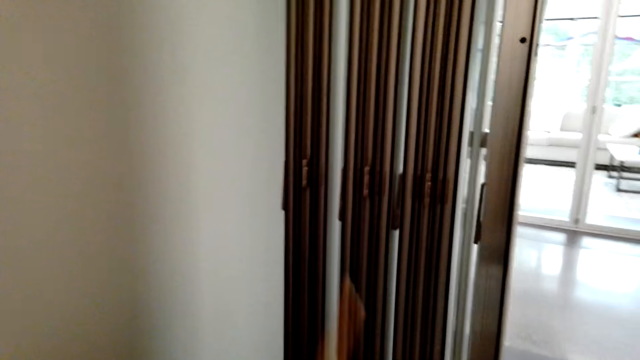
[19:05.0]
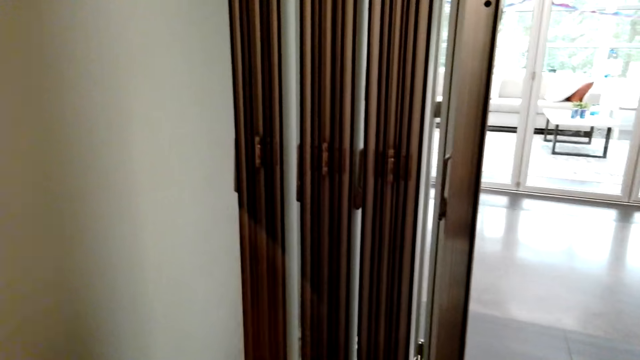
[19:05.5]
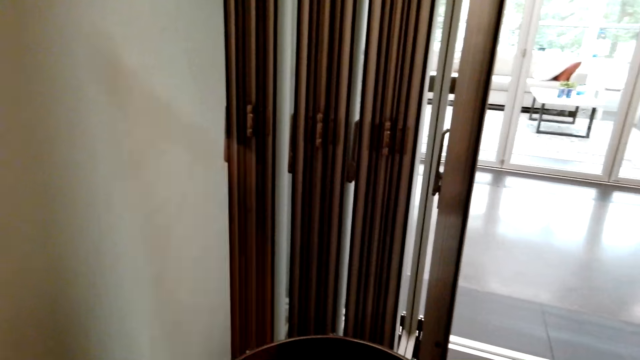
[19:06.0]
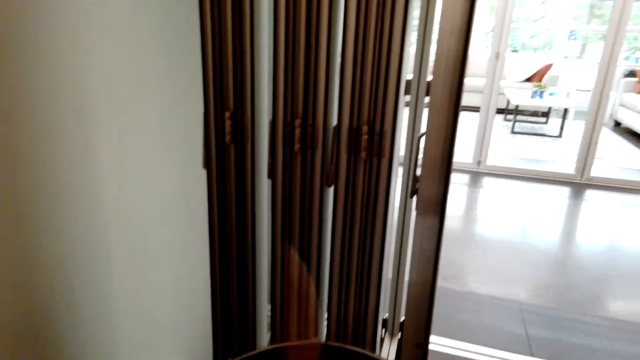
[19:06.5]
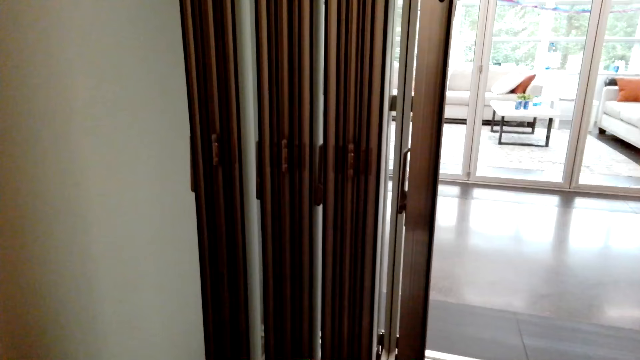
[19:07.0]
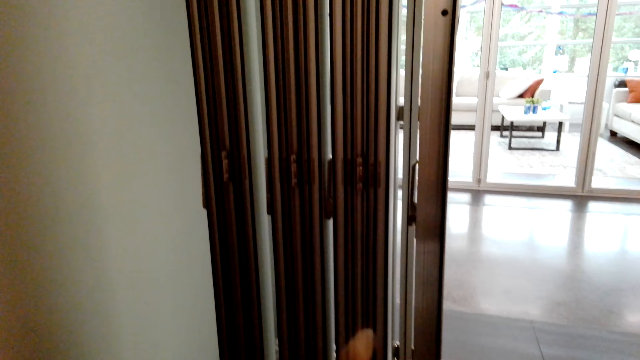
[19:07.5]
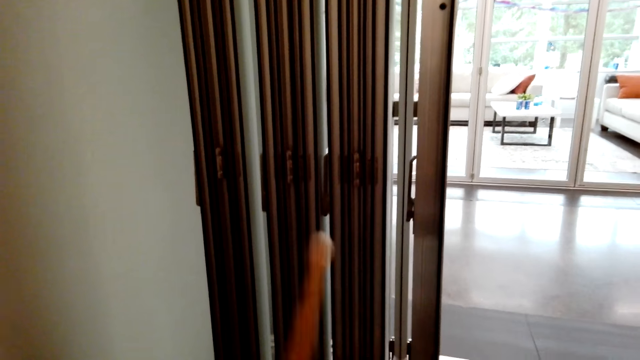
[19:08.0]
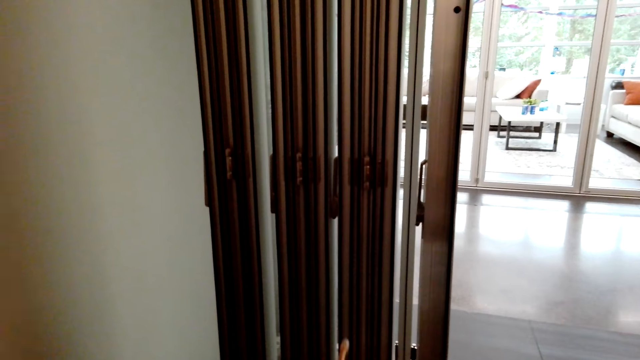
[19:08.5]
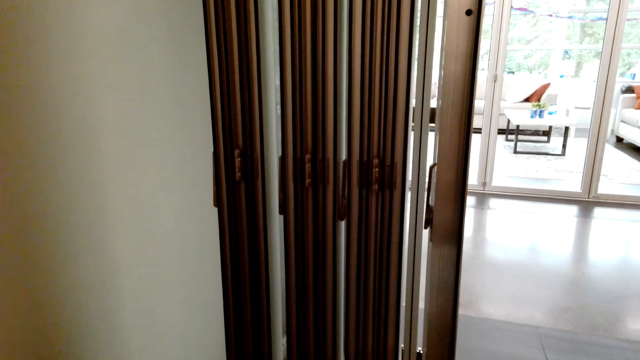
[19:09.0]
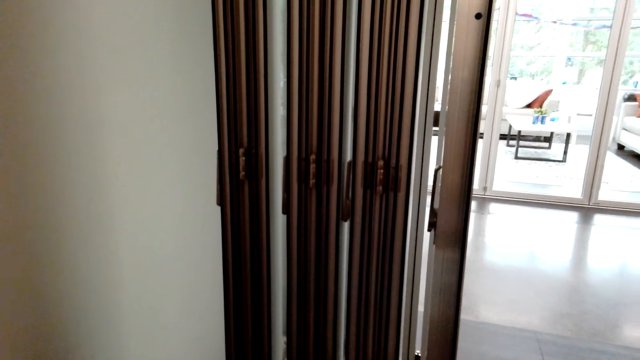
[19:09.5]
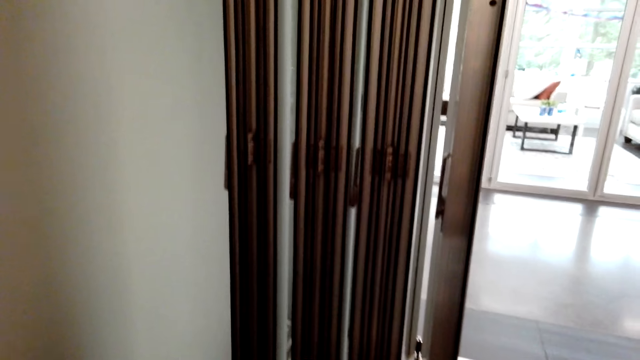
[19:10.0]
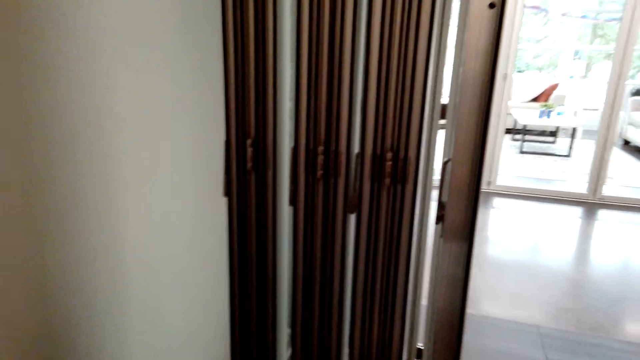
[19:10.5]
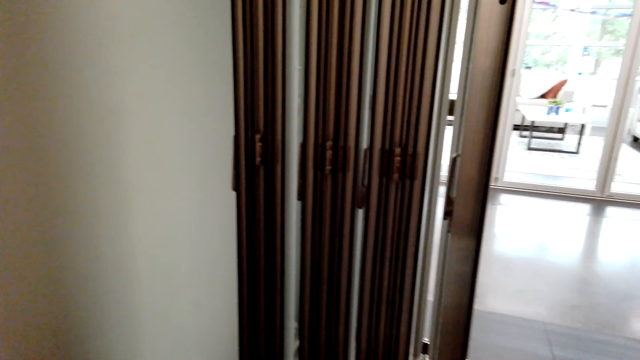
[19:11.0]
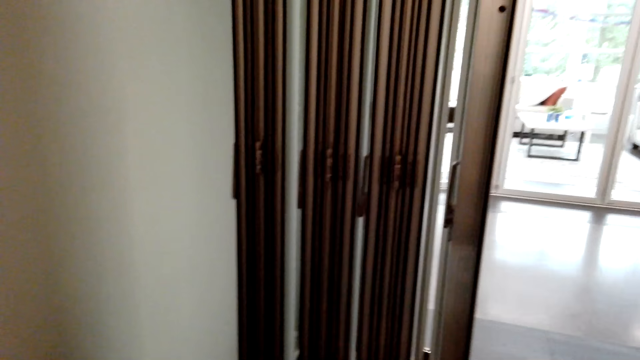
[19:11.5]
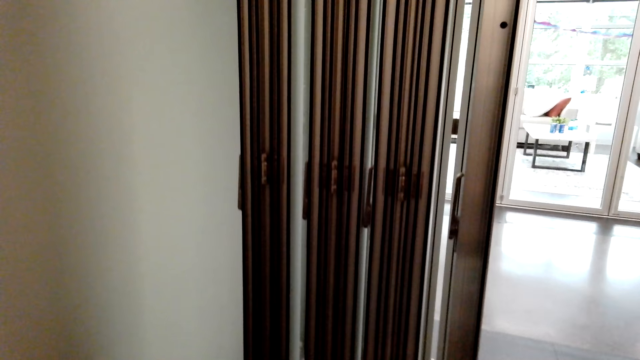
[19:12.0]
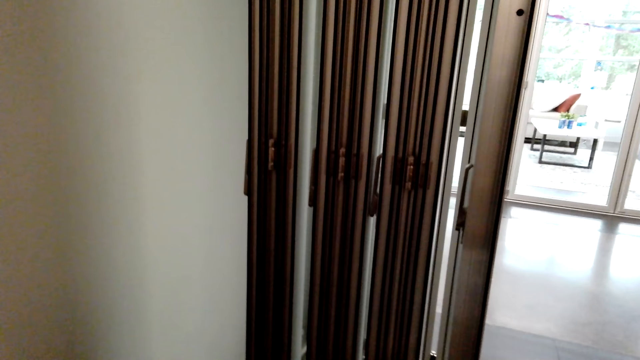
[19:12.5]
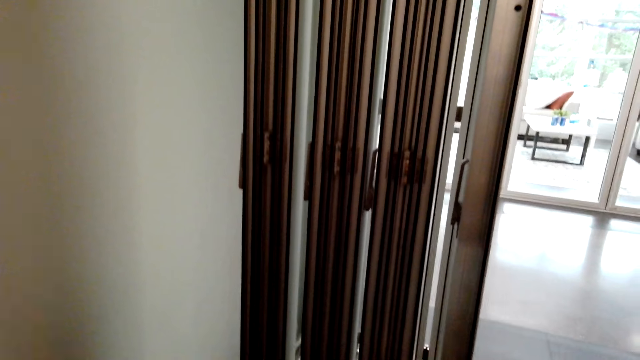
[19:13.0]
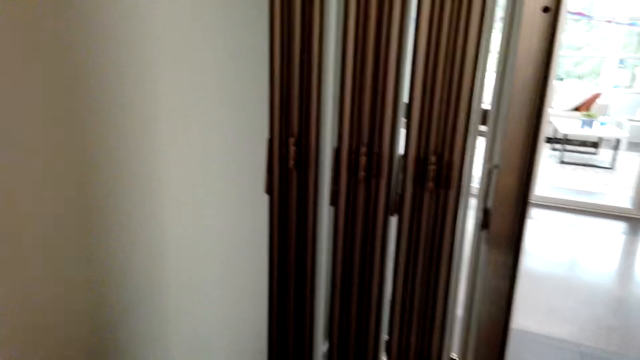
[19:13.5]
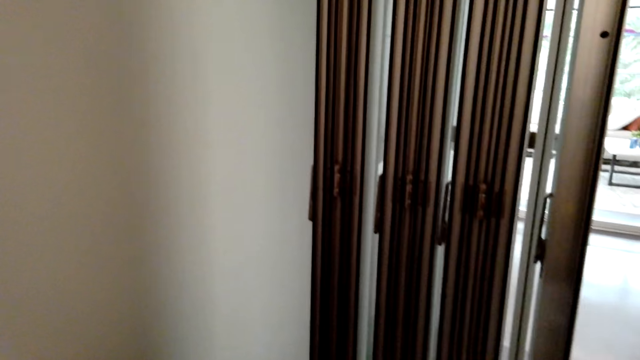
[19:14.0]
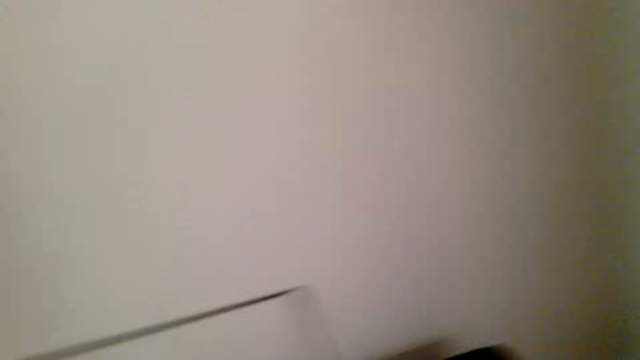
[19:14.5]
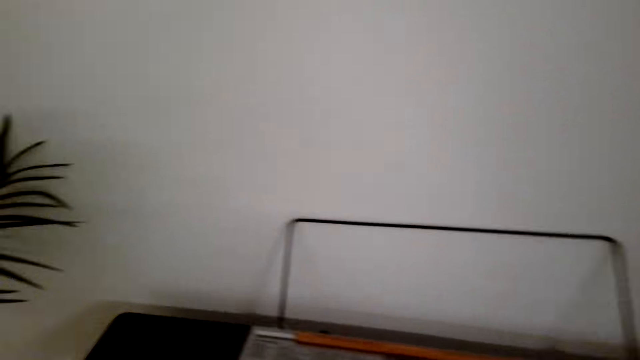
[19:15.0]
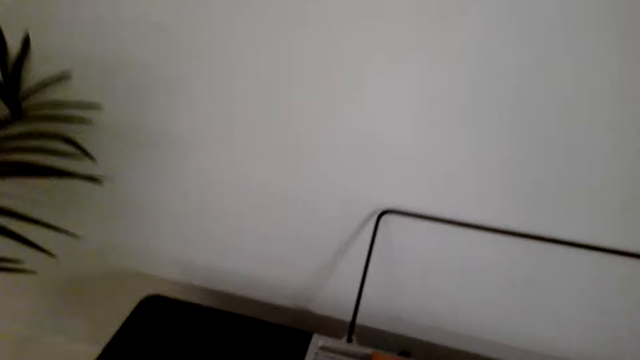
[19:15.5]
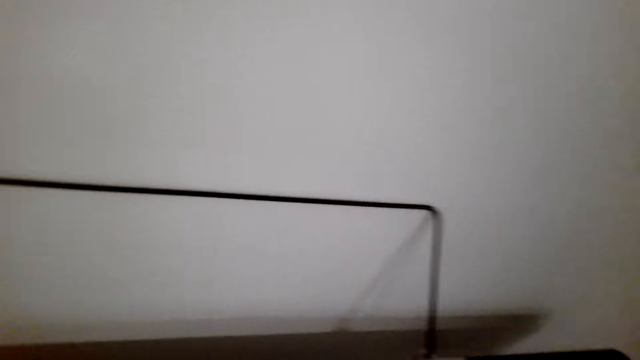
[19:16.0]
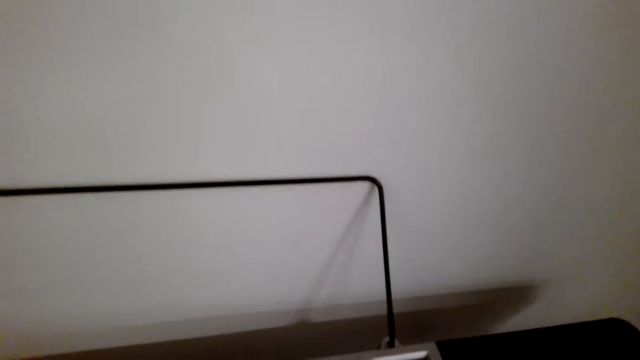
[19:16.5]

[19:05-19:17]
The camera wearer beats drum sets.

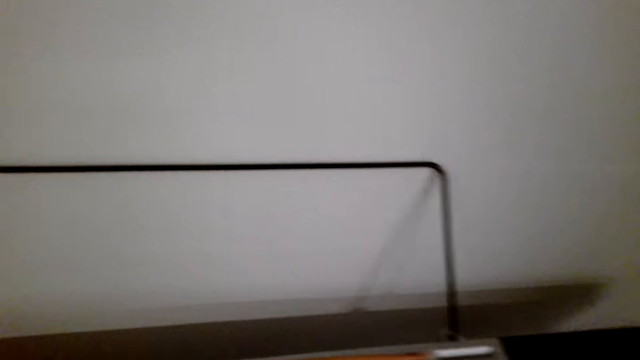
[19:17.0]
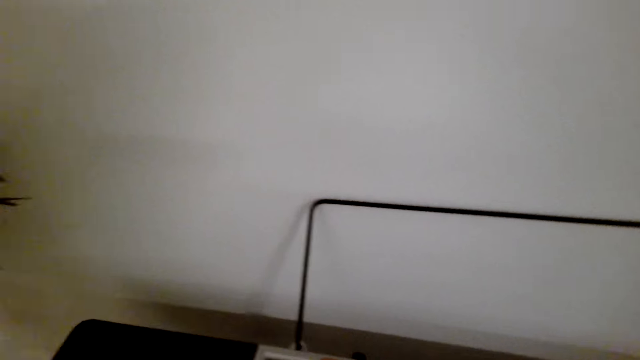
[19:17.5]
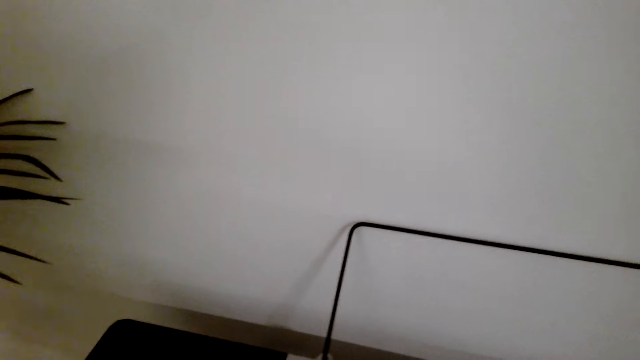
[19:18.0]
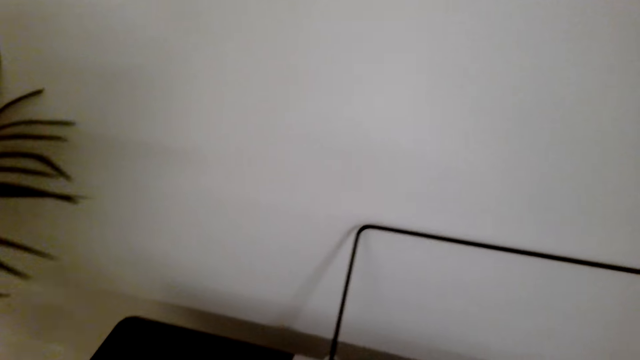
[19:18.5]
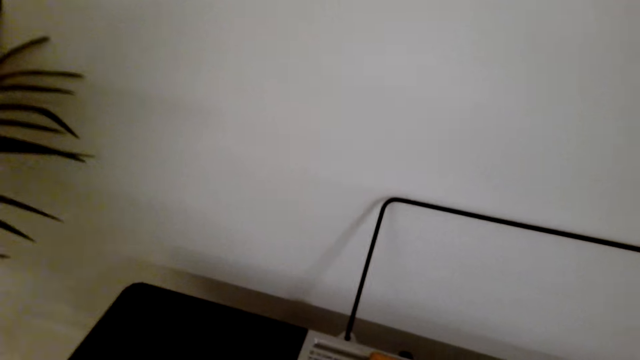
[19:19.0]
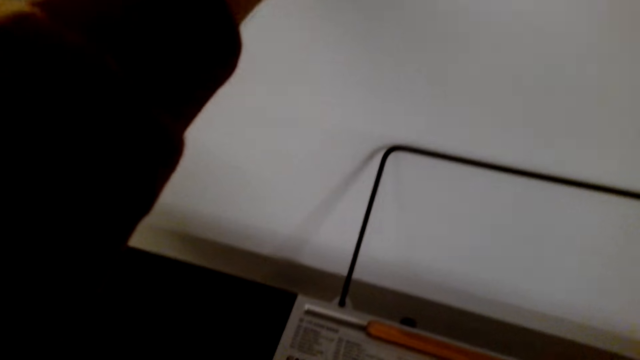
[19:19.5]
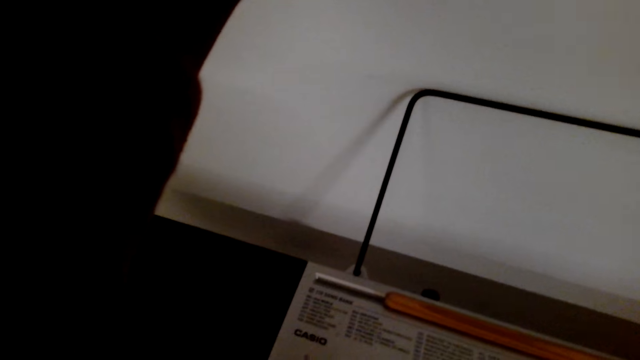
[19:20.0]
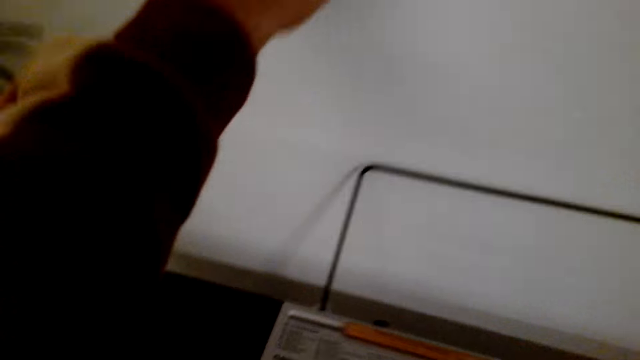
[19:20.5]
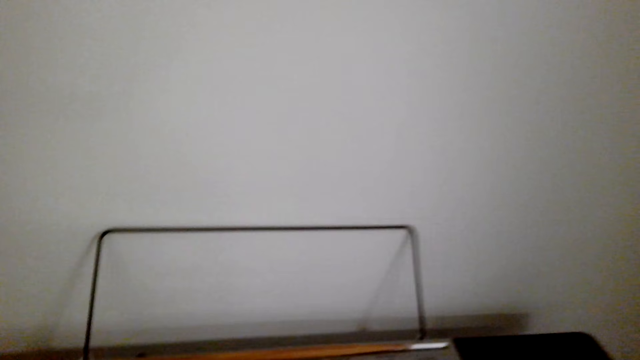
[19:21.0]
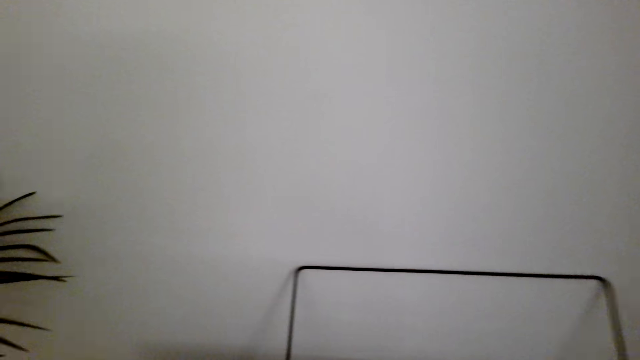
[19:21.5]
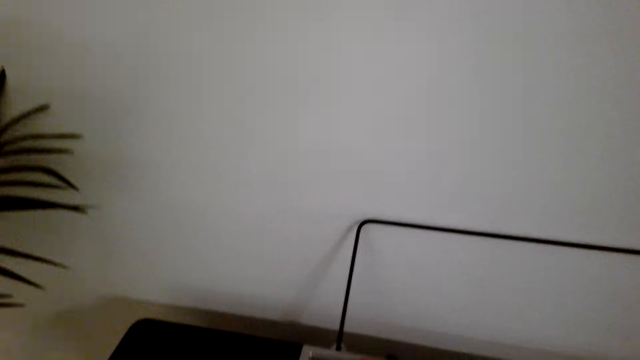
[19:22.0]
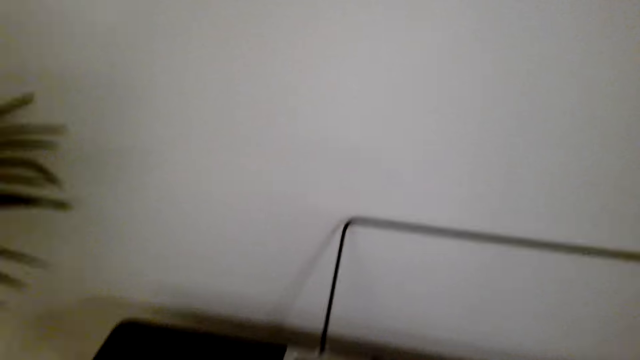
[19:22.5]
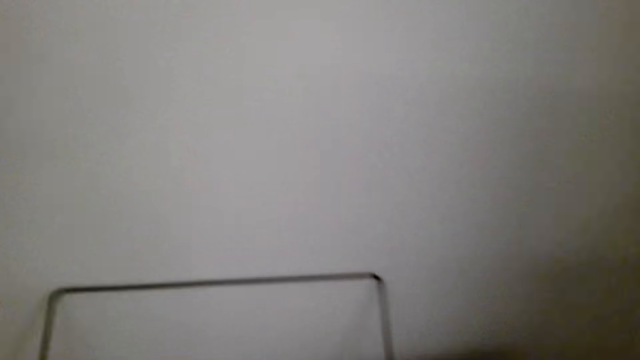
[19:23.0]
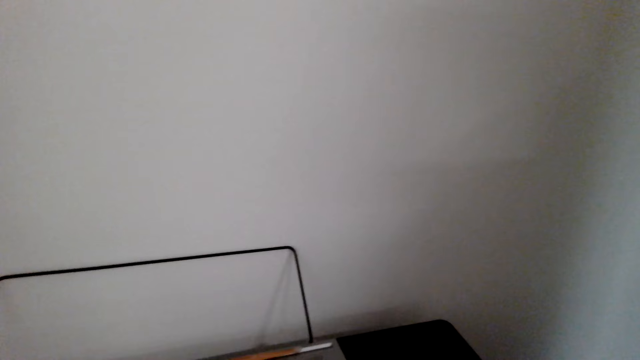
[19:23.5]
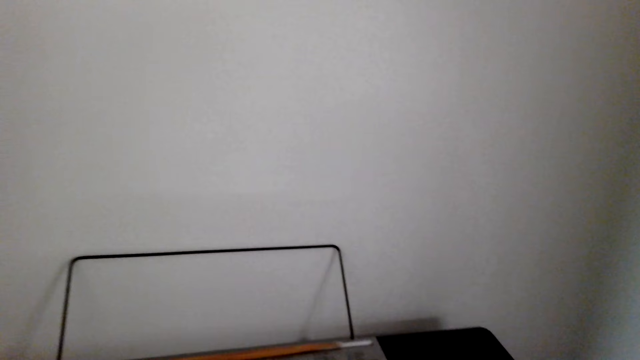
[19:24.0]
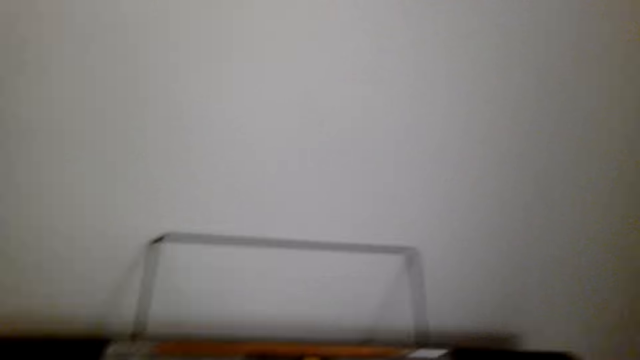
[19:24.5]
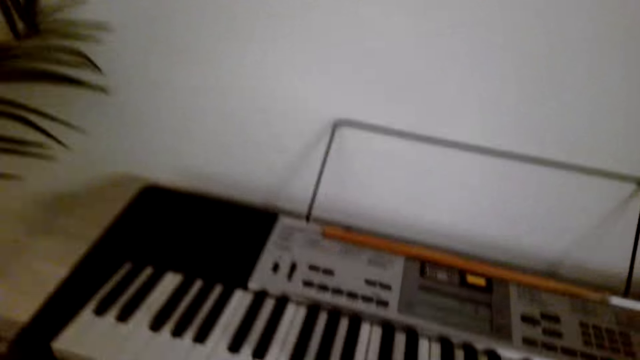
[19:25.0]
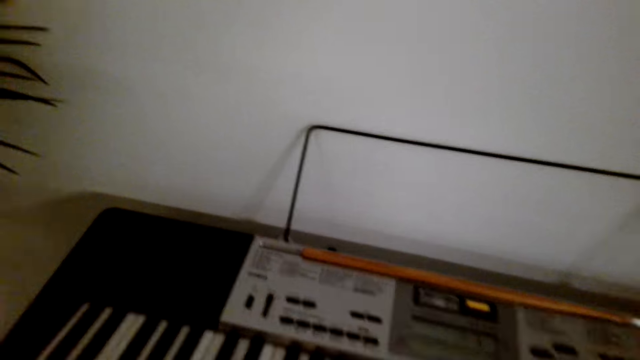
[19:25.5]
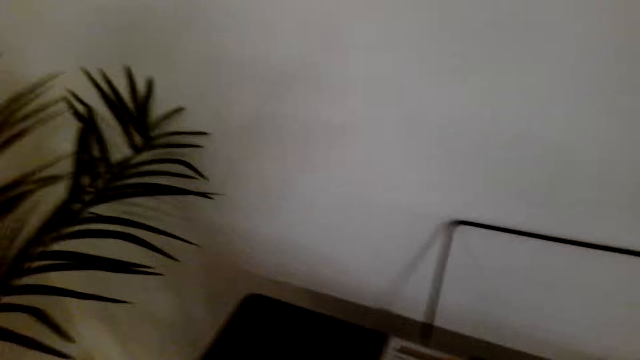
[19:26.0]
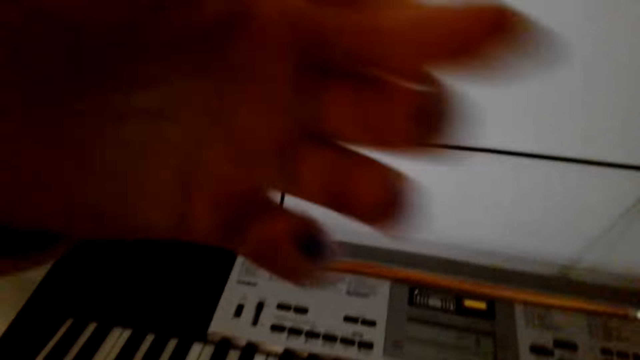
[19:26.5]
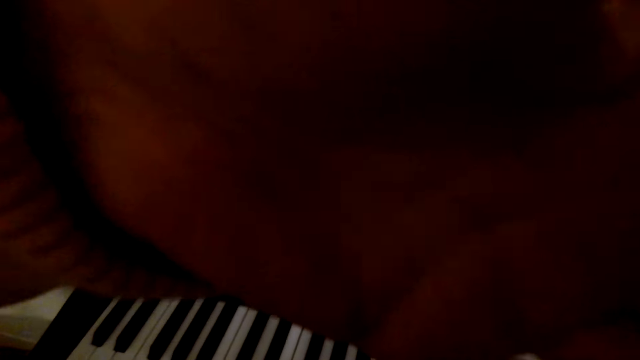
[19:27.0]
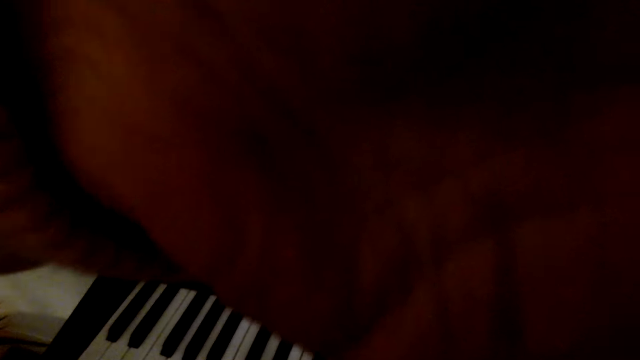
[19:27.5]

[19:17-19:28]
The camera wearer lifts up his hand. He puts down the hand.
